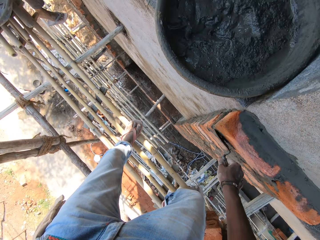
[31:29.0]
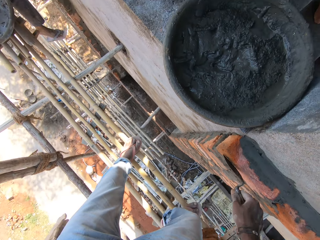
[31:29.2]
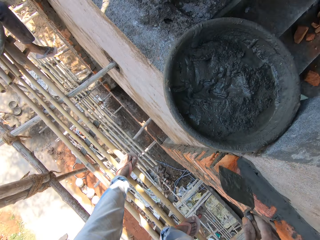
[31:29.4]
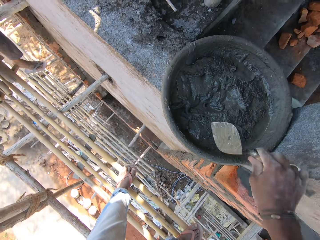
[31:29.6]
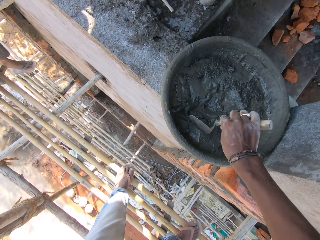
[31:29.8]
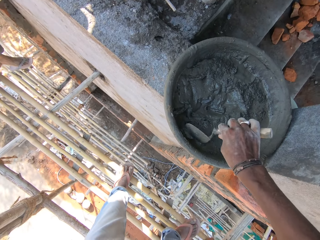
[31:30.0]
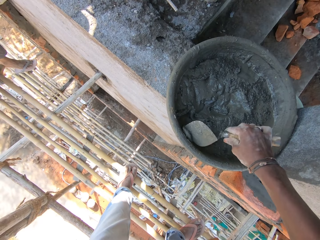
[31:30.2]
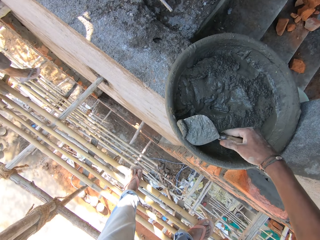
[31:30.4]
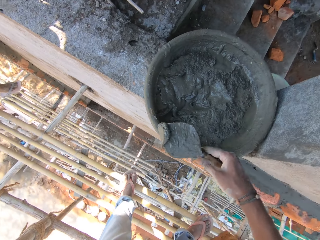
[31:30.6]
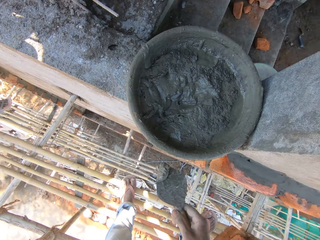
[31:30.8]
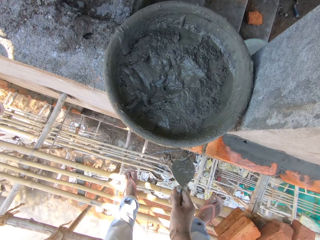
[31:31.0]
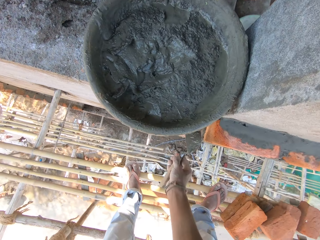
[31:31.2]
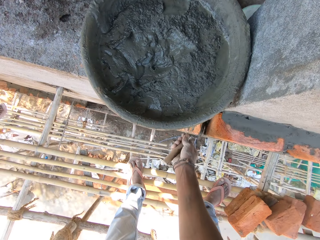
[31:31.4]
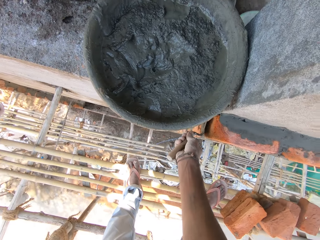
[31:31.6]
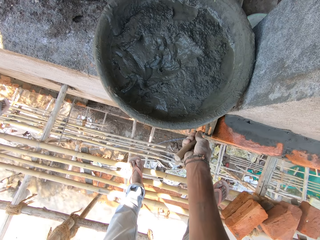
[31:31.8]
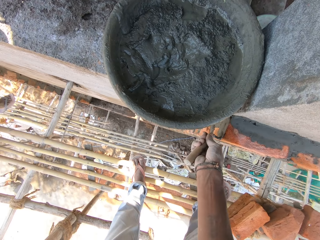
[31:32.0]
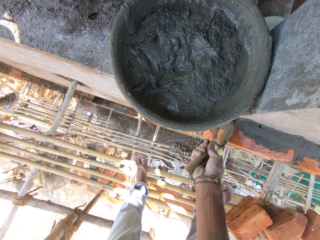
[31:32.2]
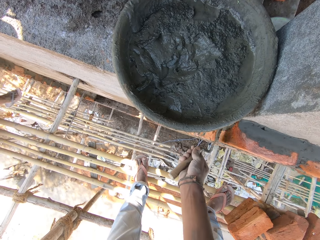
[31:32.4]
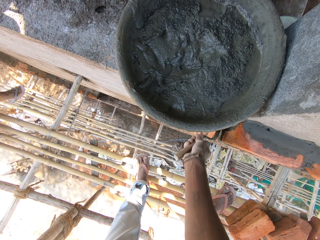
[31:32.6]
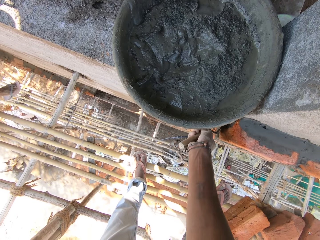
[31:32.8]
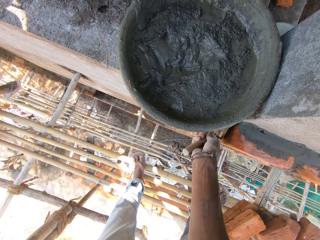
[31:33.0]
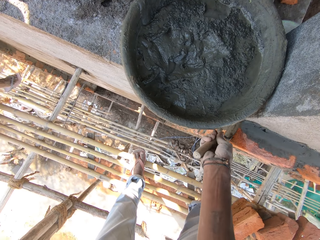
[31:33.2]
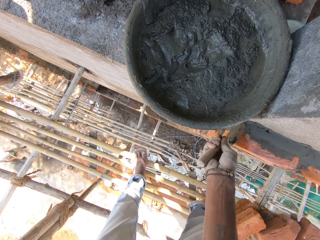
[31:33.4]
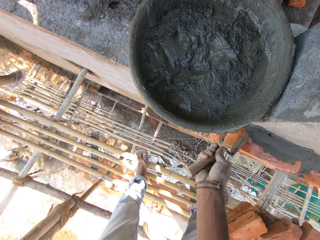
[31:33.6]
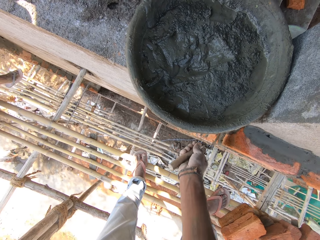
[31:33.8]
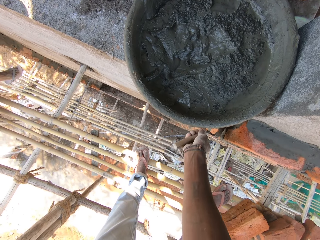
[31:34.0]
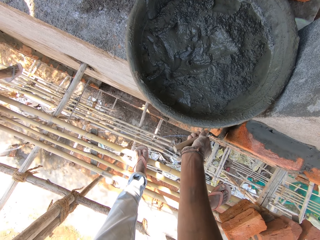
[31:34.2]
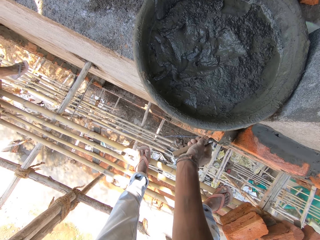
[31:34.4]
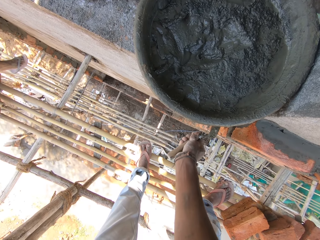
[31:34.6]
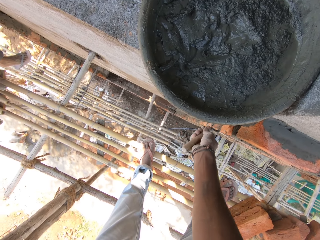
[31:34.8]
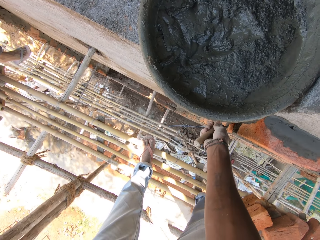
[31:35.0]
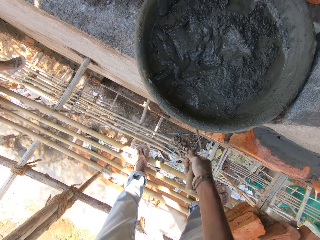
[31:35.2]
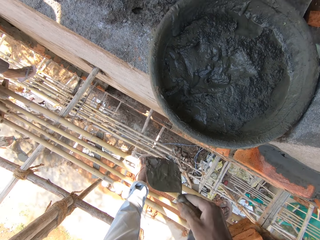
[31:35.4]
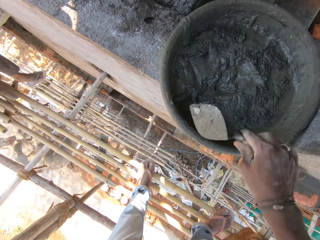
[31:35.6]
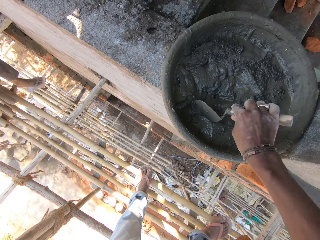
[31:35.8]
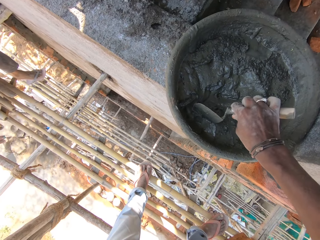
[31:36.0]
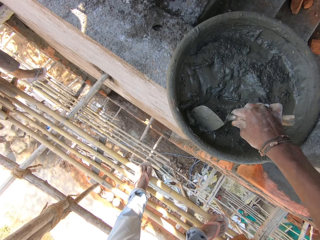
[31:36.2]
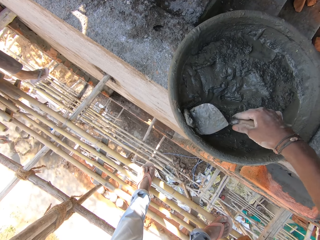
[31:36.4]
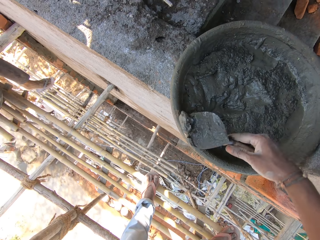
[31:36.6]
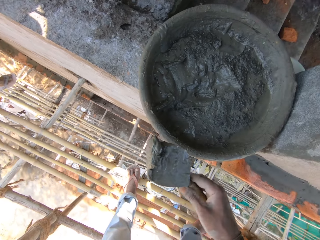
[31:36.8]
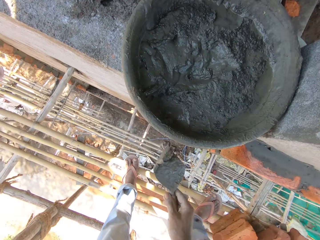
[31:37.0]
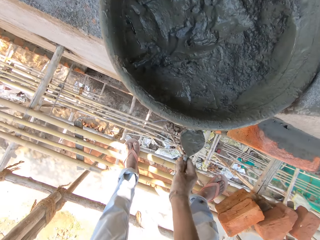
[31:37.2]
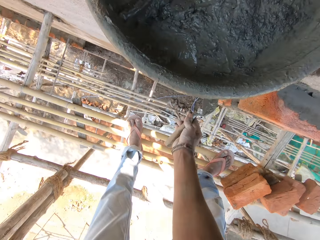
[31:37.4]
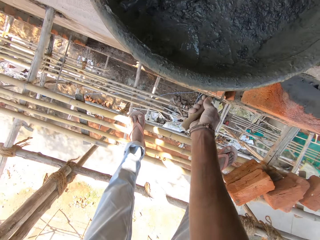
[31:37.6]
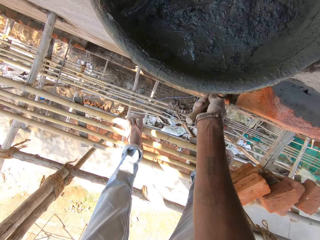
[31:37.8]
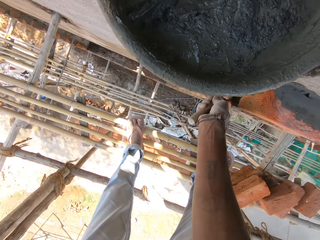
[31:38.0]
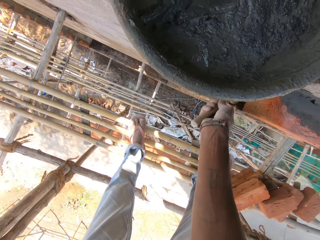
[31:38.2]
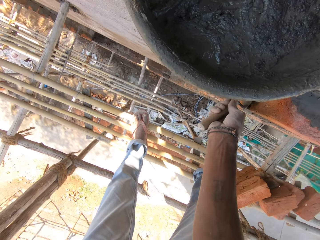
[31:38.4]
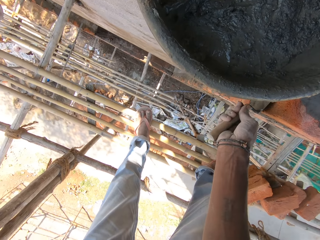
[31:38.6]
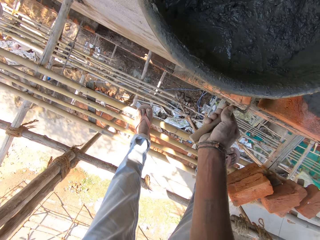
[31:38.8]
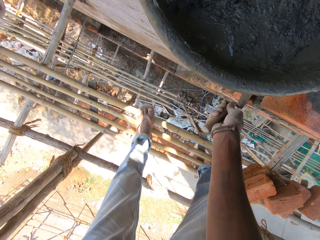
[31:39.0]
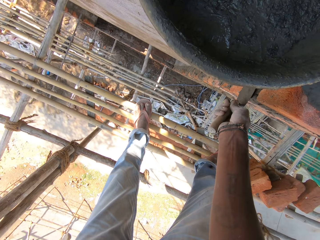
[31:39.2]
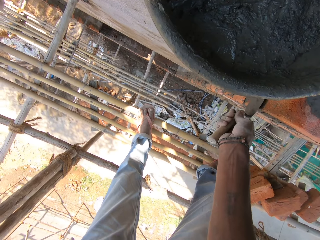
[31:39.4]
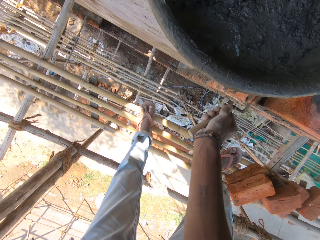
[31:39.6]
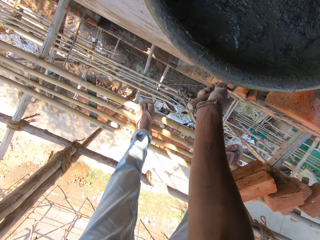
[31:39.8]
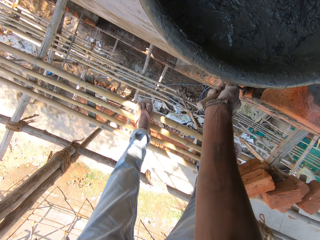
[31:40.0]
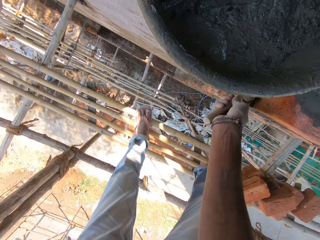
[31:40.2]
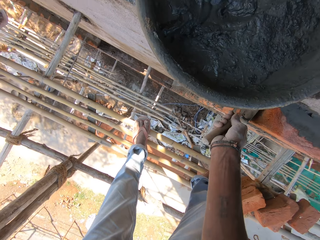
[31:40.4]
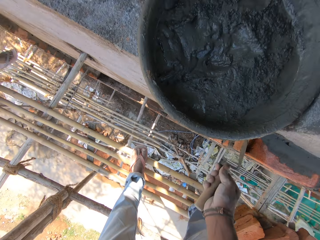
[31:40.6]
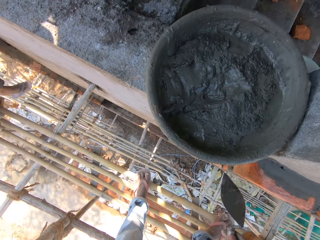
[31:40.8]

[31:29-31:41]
The camera wearer takes the mortar in the cement pan with the trowel in his right hand. He plasters the bricks on the wall with the mortar in the trowel in his right hand. He takes the mortar in the cement pan with the trowel in his right hand. He plasters the bricks on the wall with the mortar in the trowel in his right hand.

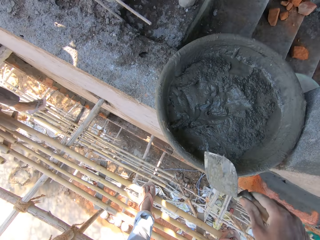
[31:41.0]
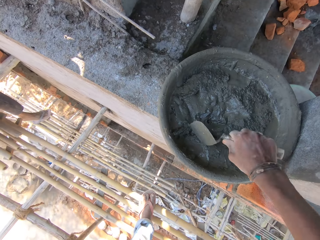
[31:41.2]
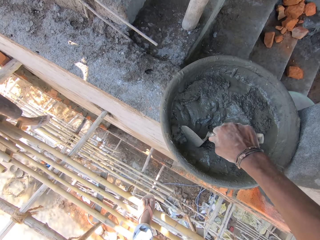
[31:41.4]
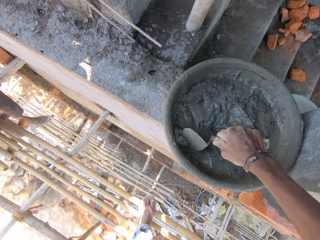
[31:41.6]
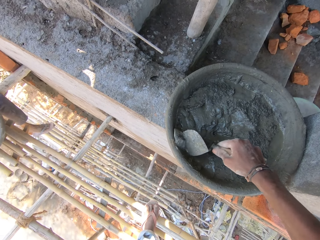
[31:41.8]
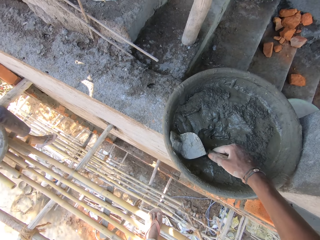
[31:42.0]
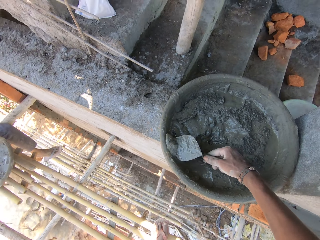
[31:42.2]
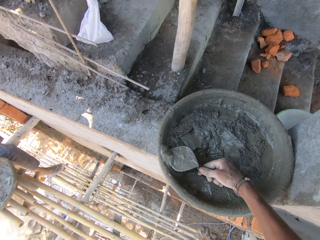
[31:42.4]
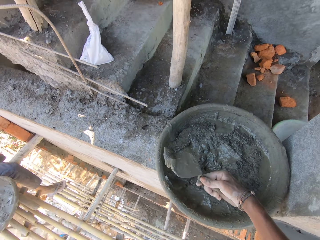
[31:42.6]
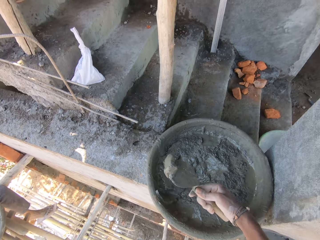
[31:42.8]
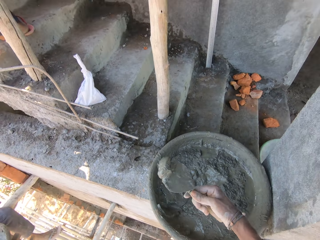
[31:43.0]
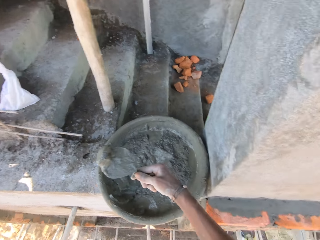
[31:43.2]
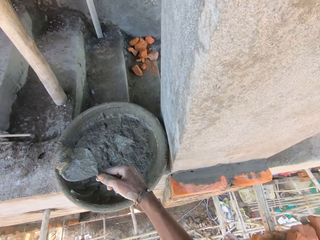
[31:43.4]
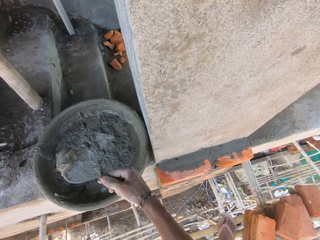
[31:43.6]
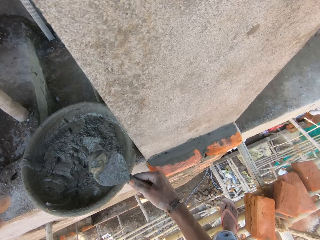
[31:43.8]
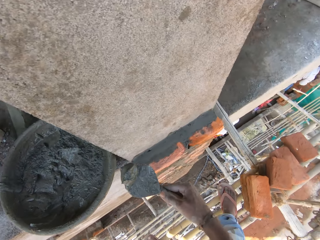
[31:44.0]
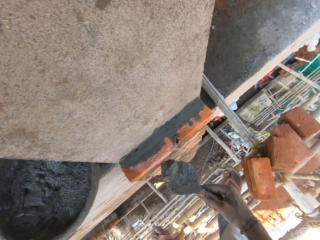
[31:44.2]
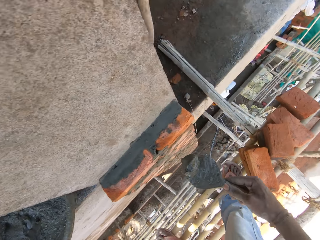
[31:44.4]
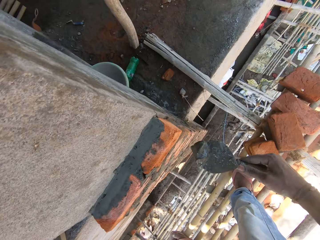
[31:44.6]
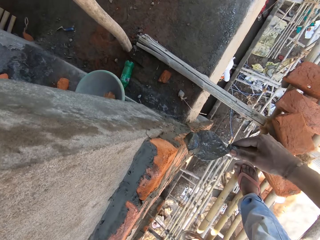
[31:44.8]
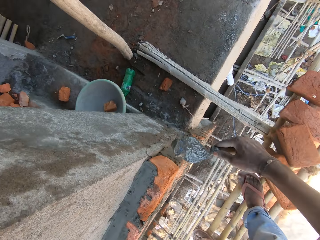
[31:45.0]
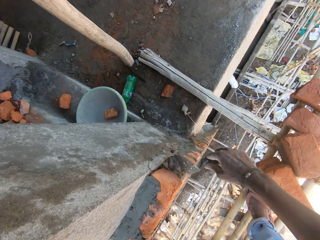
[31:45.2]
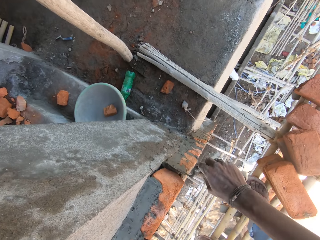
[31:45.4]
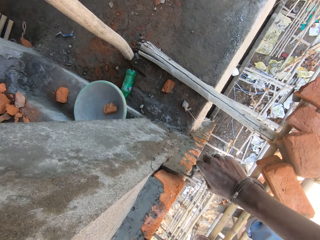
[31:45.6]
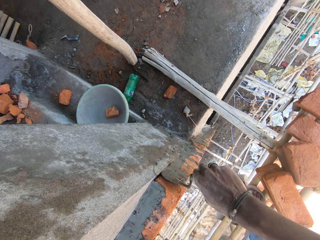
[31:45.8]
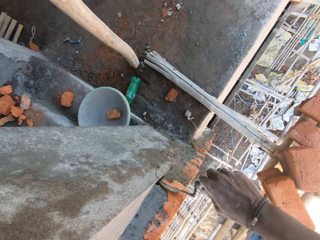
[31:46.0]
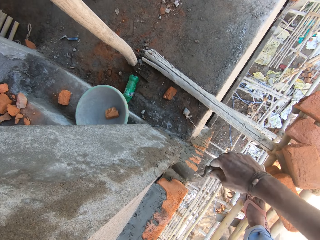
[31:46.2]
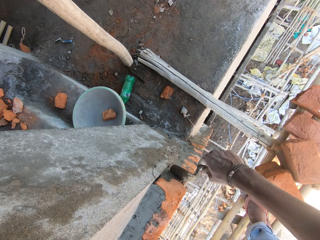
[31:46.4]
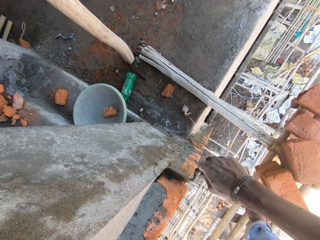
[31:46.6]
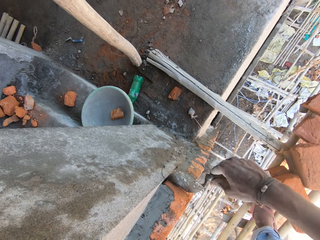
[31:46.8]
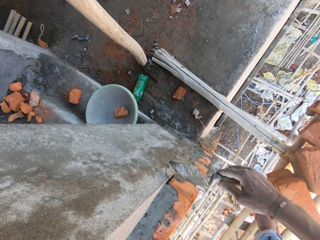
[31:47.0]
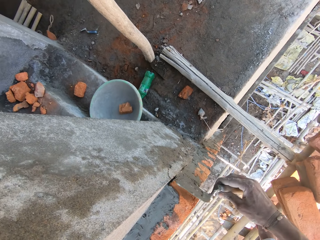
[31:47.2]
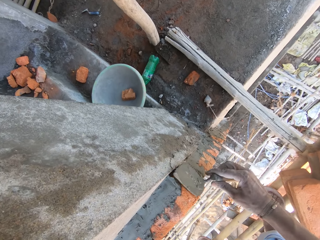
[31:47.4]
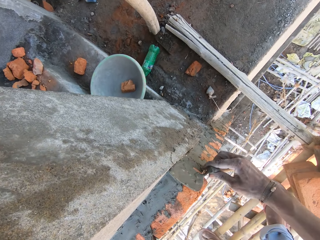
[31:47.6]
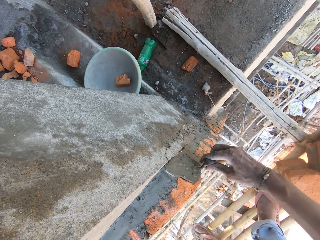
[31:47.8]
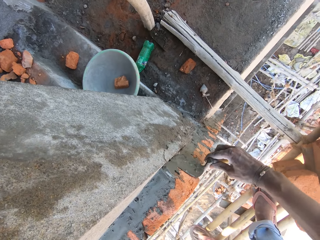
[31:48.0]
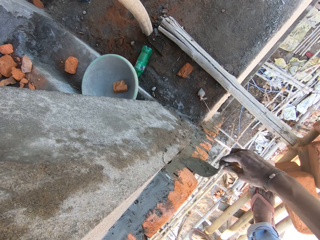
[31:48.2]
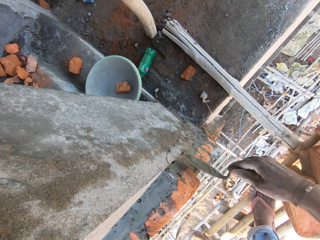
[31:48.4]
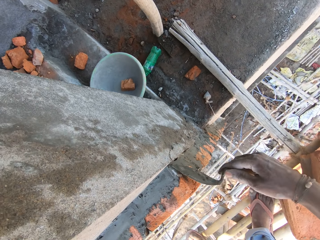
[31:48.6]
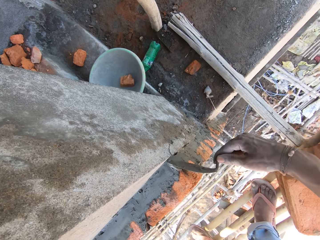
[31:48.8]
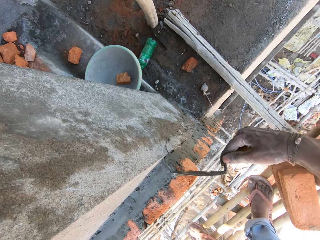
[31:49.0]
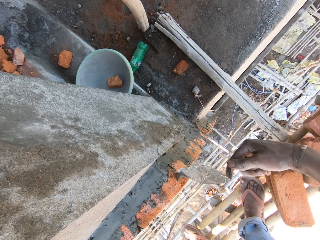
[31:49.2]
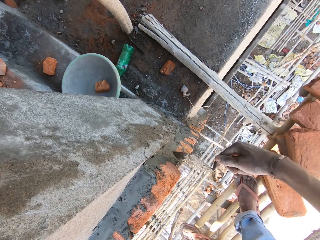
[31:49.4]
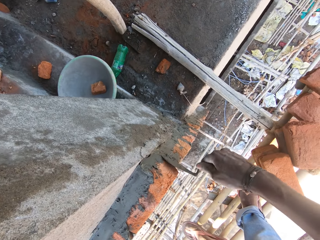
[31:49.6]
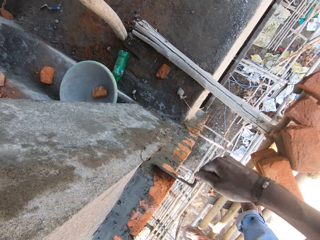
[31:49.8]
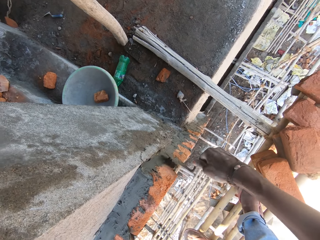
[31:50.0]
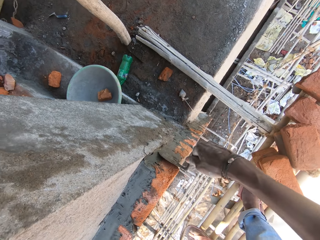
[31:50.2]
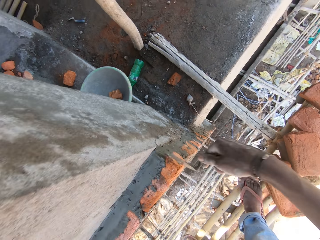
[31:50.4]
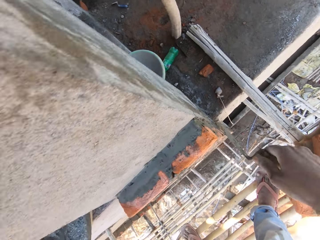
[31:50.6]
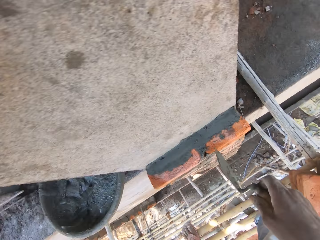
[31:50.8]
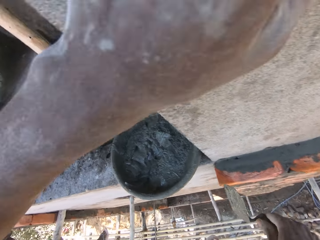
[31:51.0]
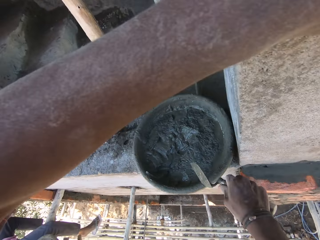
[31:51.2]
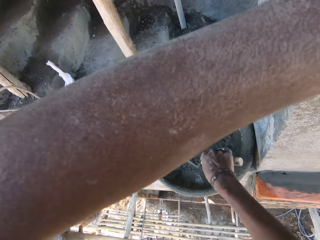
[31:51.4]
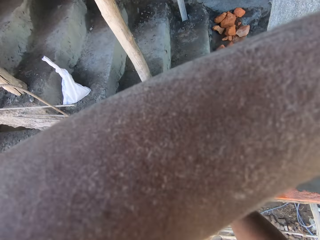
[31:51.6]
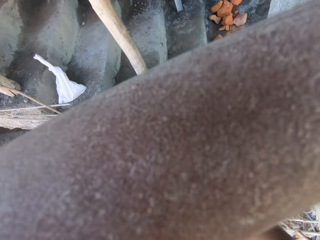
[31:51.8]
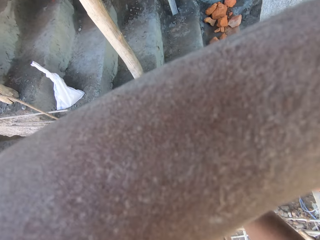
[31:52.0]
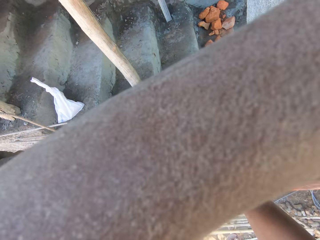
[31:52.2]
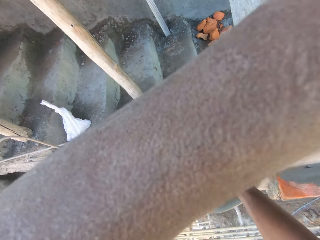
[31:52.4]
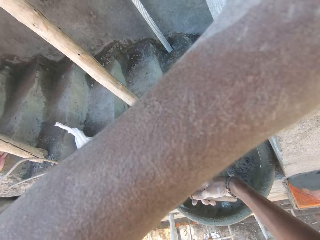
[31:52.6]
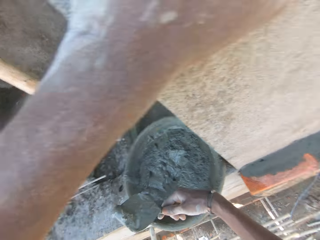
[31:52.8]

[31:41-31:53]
The camera wearer takes the mortar in the cement pan with the trowel in his right hand. He plasters the mortar in the hand trowel in his right hand on the wall. He looks around.
